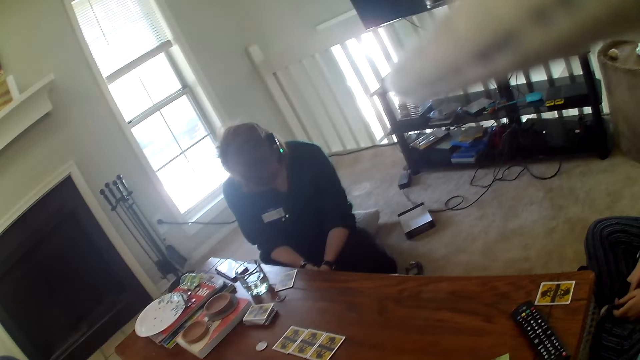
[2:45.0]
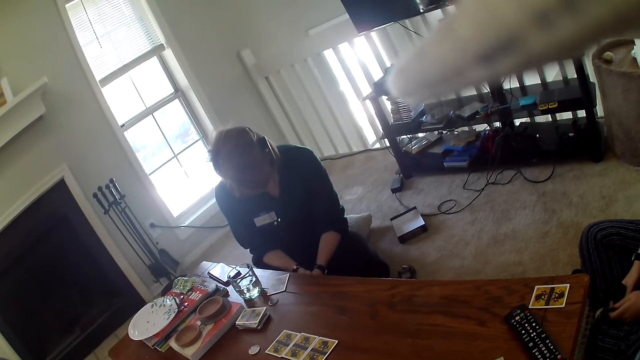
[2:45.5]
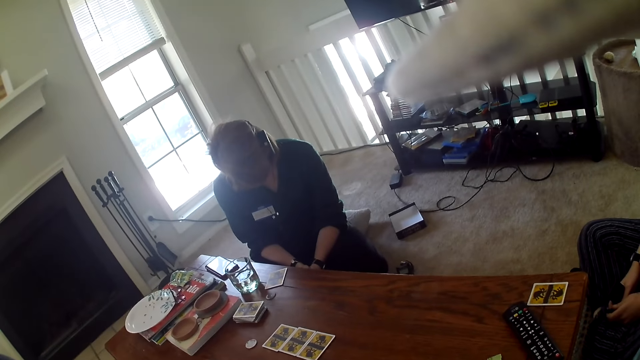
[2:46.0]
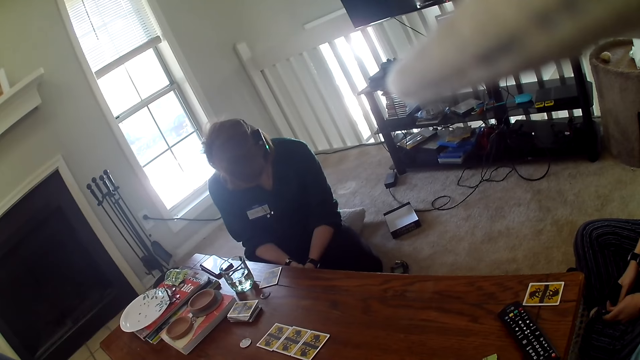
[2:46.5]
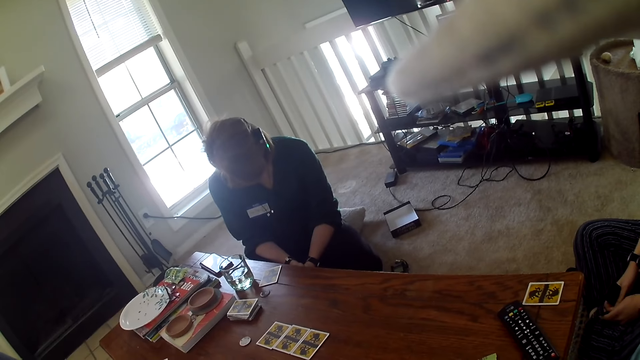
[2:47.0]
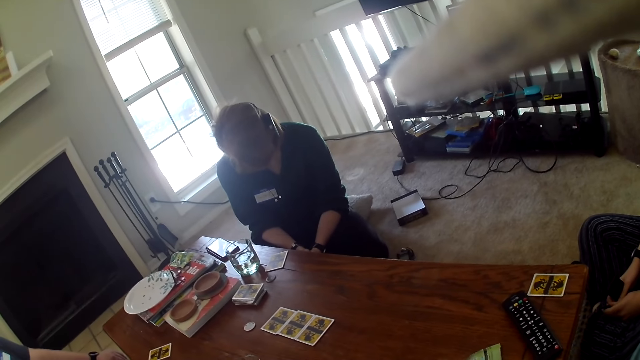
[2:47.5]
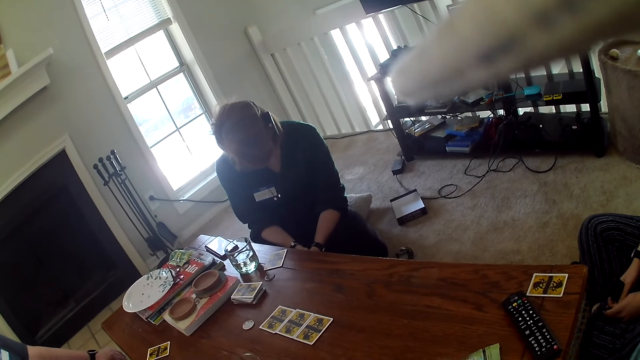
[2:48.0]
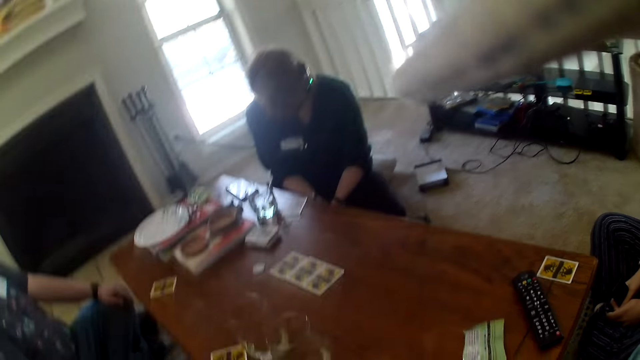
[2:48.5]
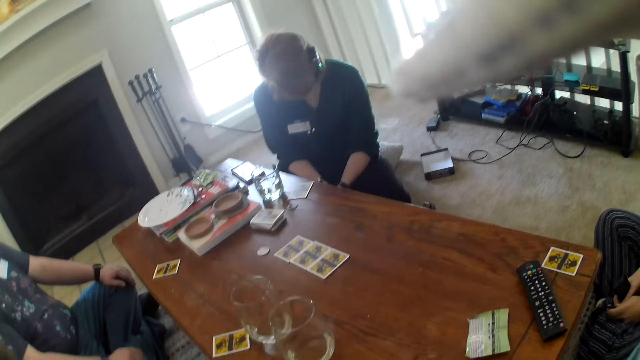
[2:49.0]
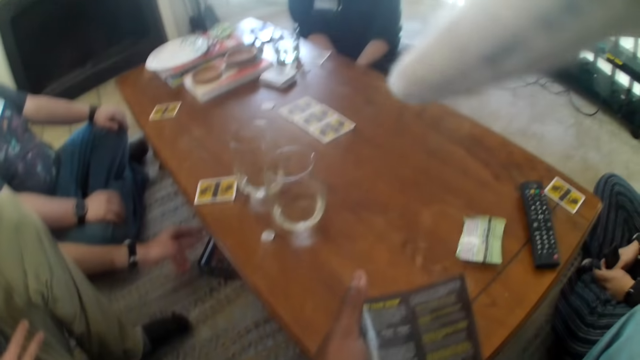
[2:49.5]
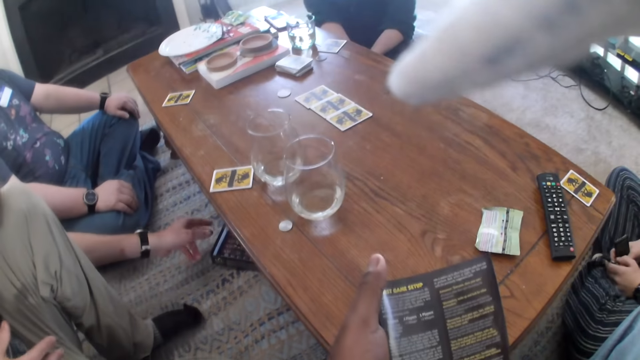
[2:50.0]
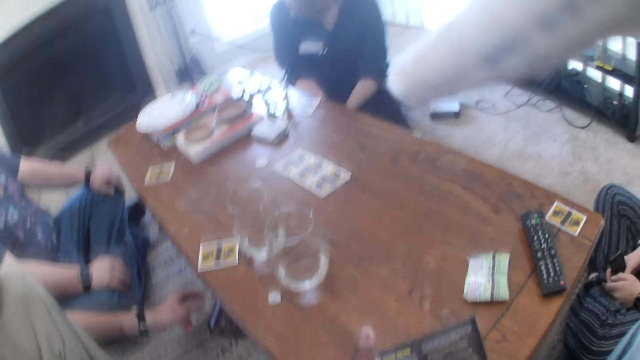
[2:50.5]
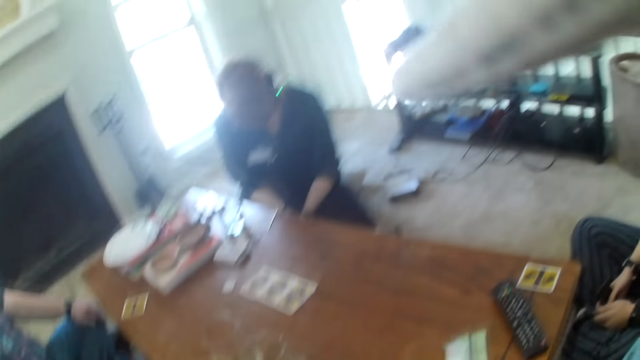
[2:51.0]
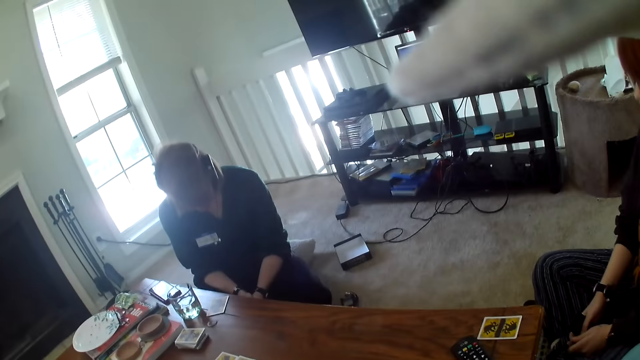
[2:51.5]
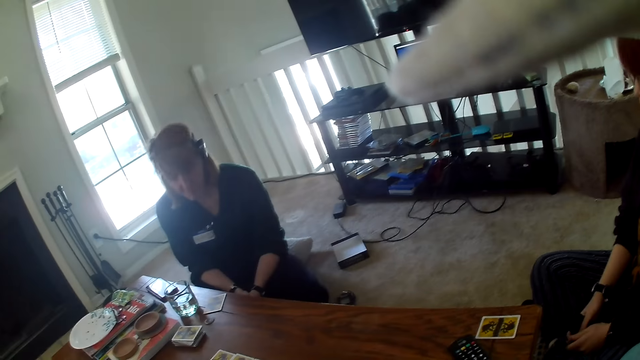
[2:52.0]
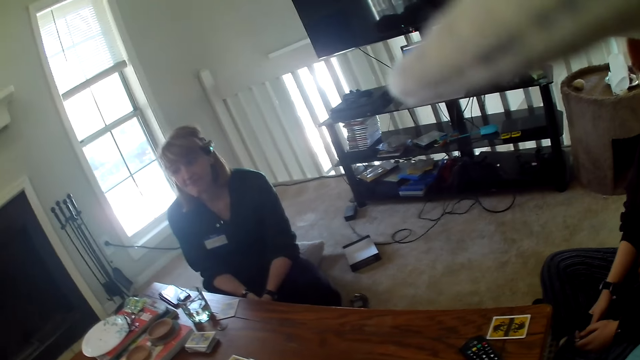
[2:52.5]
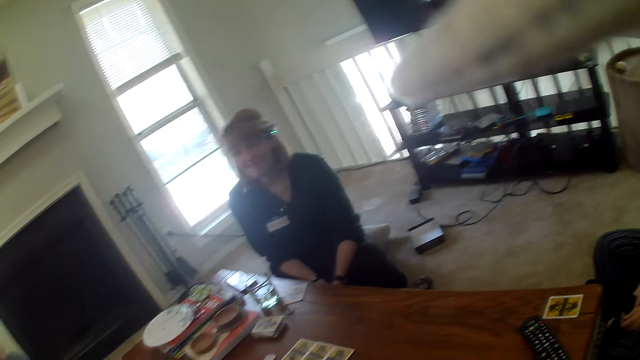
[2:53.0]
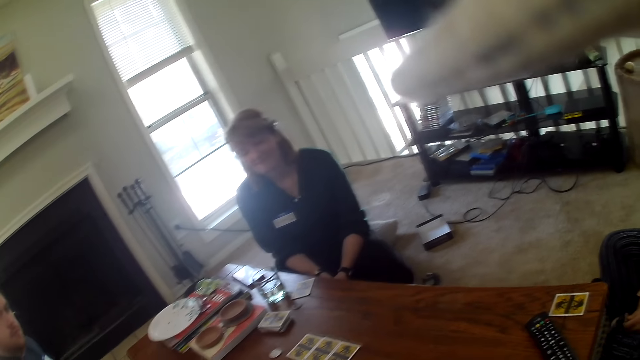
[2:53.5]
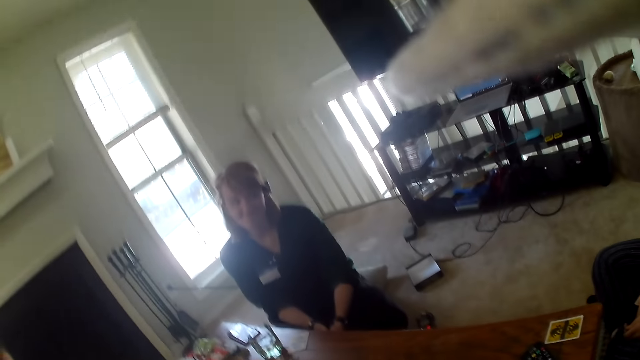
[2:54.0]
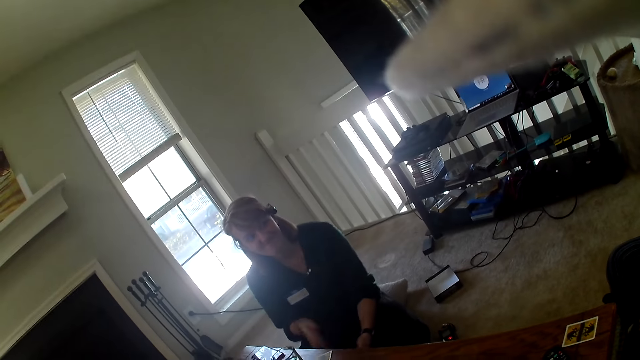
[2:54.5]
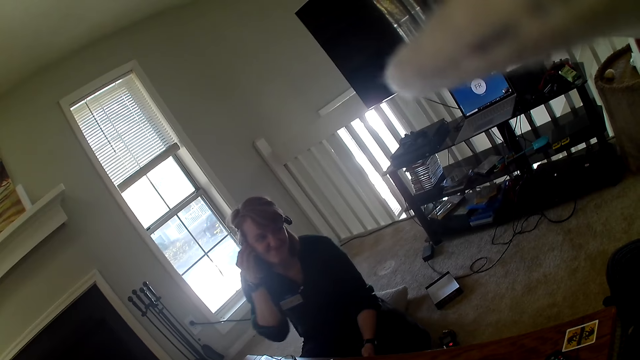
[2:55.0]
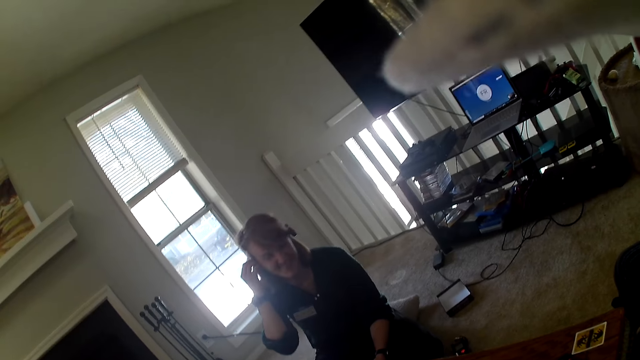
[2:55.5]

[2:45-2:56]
A man talks to three other people and the camera wearer. The camera wearer stares at the table. They read the manual. The man talks to three other people and the camera wearer. A woman dances.

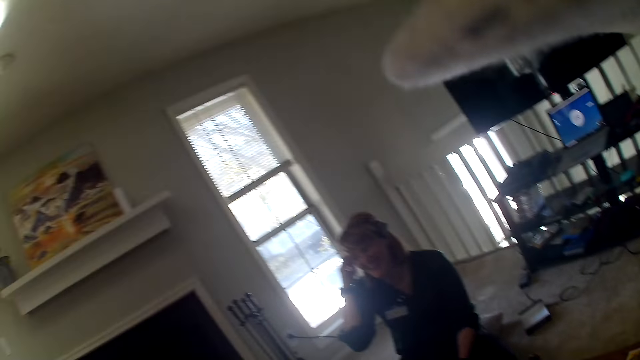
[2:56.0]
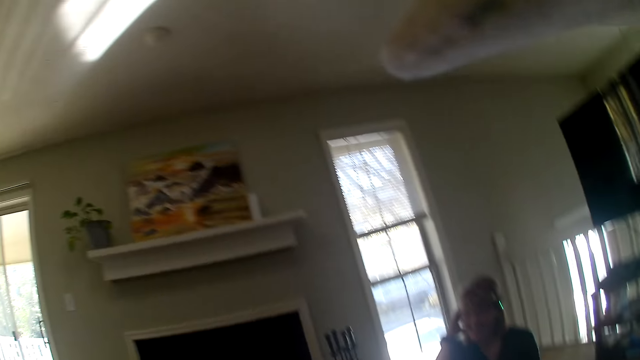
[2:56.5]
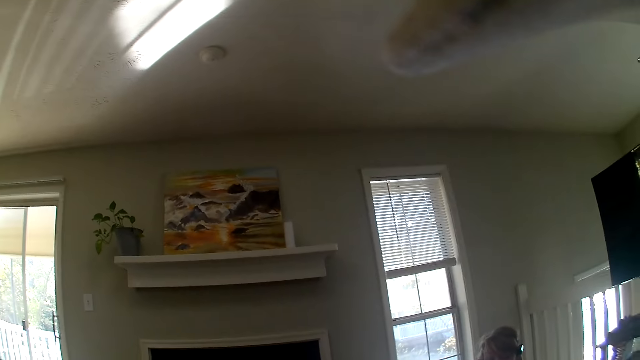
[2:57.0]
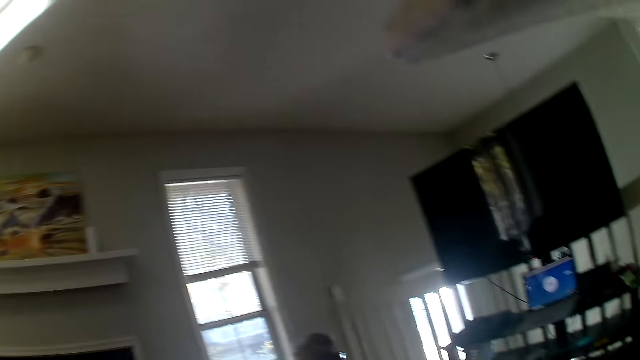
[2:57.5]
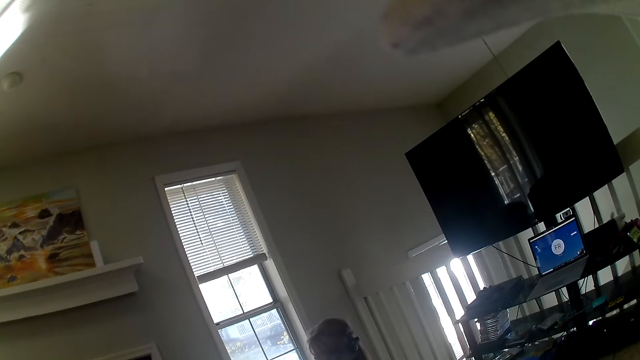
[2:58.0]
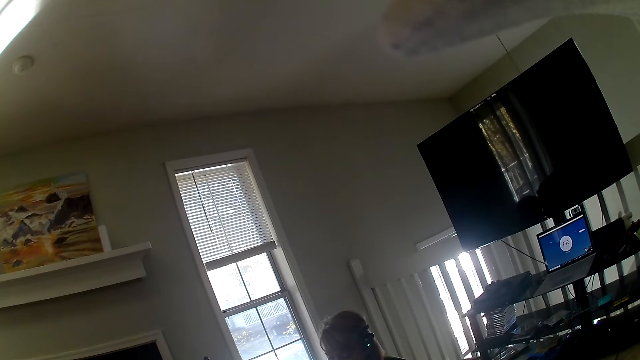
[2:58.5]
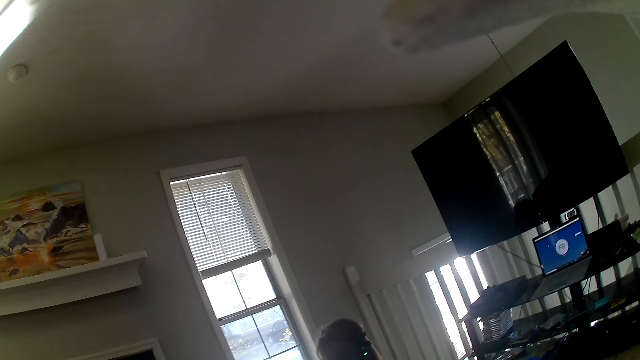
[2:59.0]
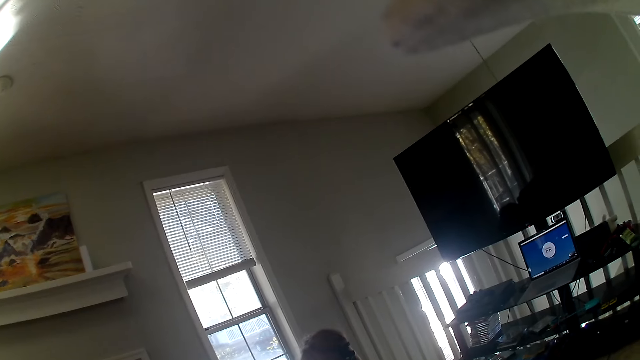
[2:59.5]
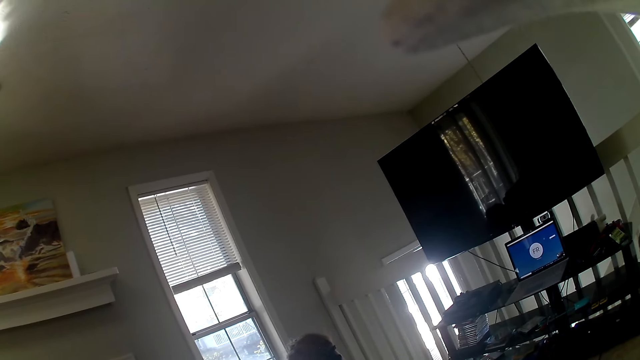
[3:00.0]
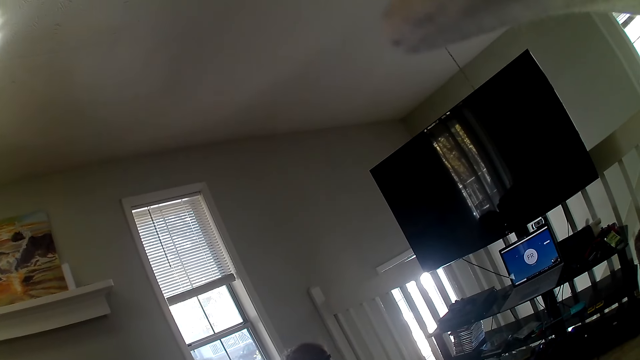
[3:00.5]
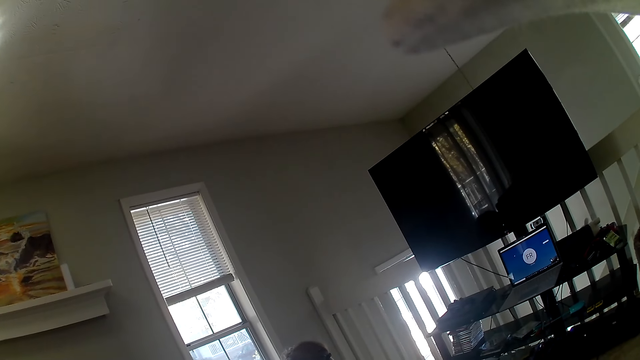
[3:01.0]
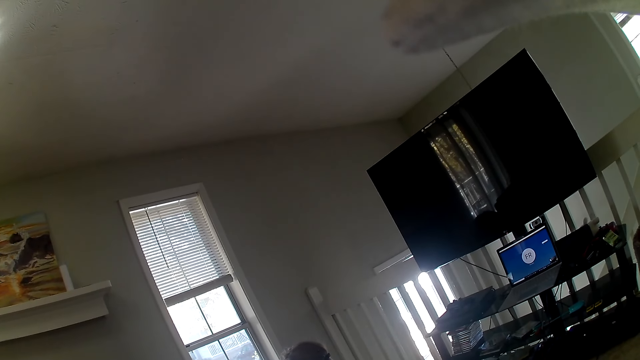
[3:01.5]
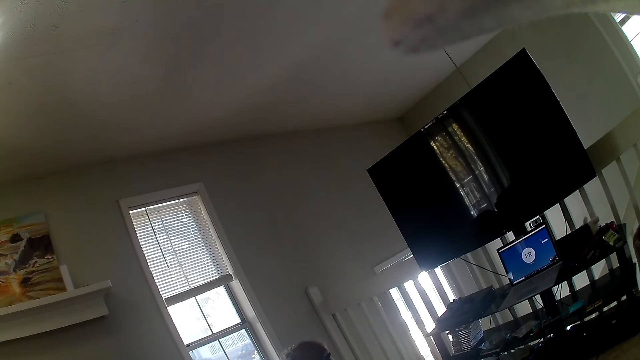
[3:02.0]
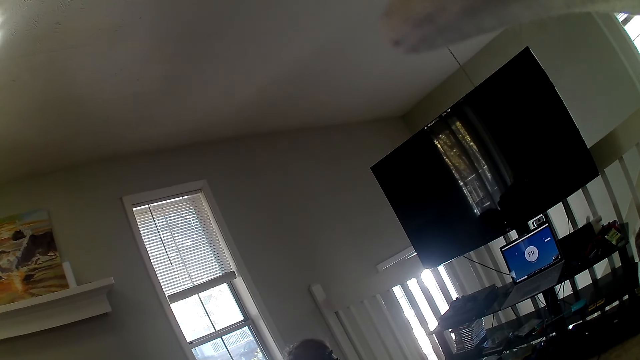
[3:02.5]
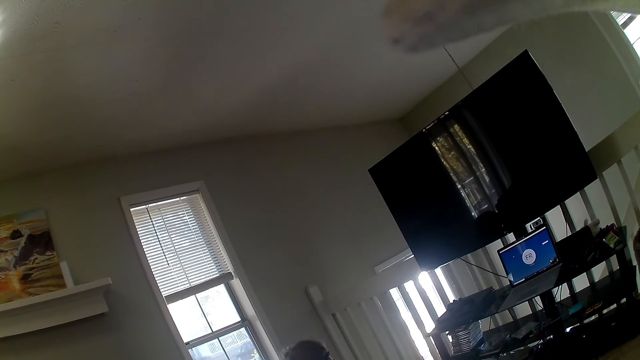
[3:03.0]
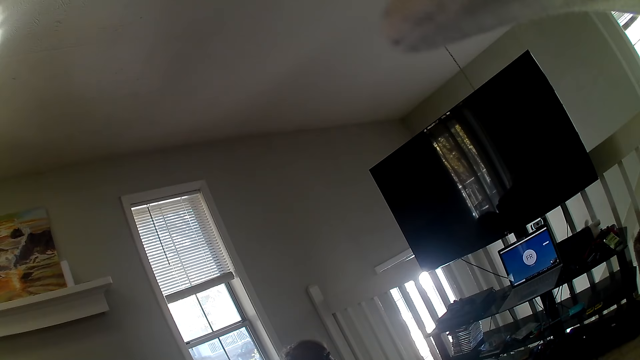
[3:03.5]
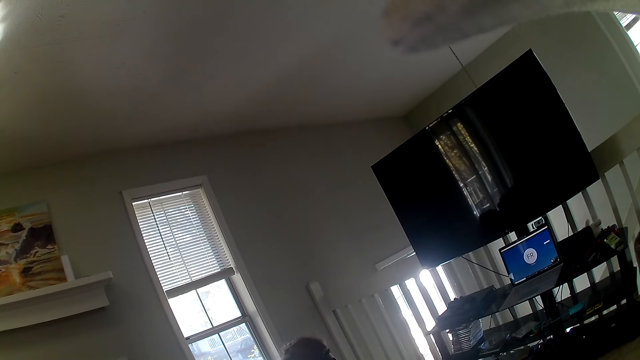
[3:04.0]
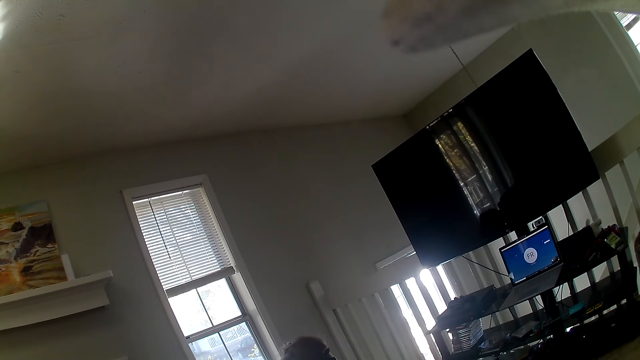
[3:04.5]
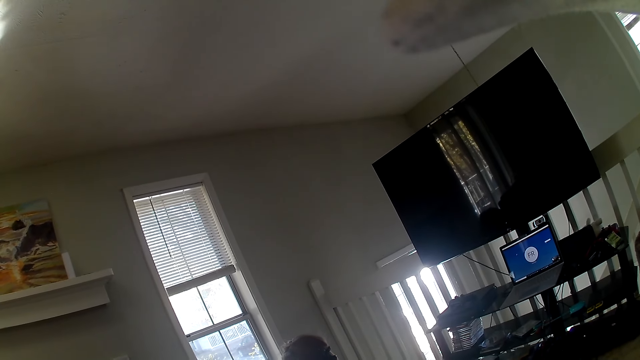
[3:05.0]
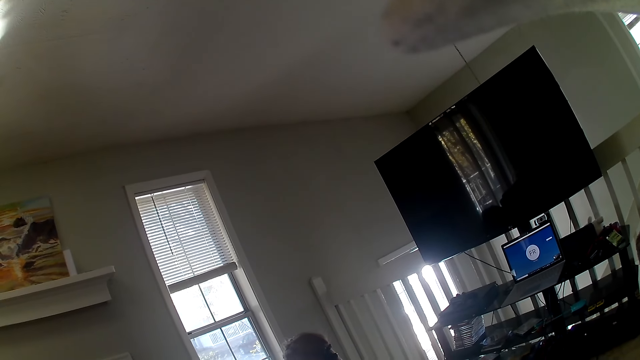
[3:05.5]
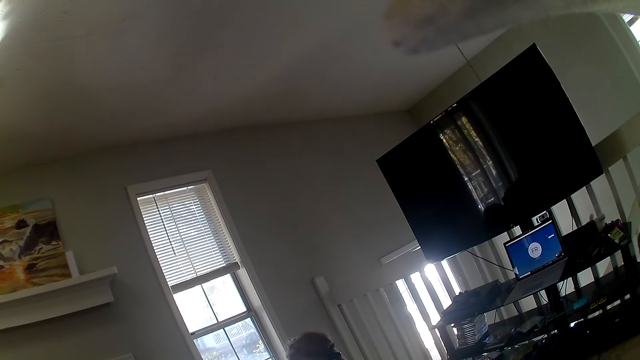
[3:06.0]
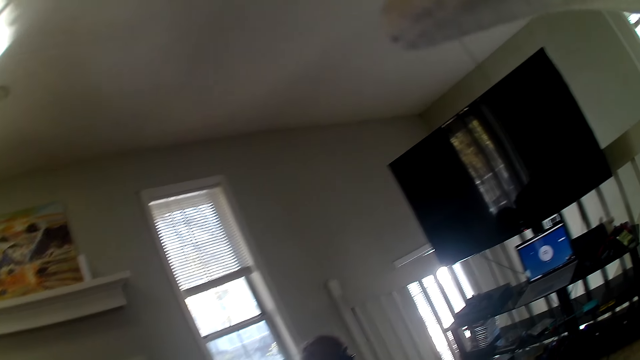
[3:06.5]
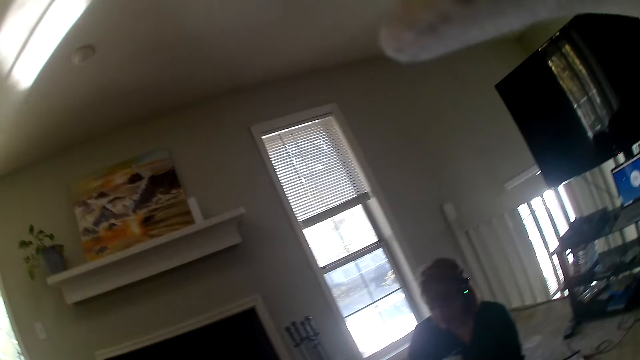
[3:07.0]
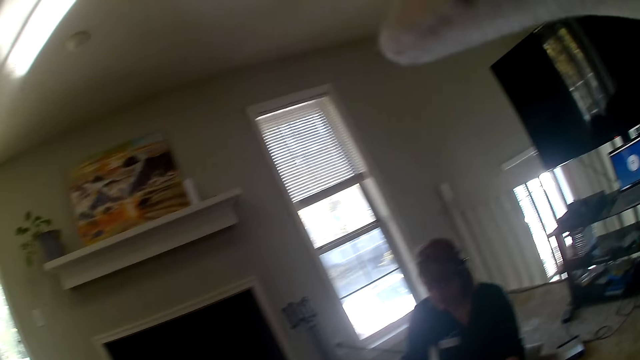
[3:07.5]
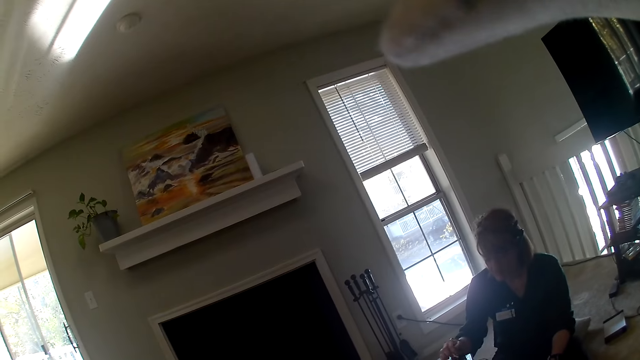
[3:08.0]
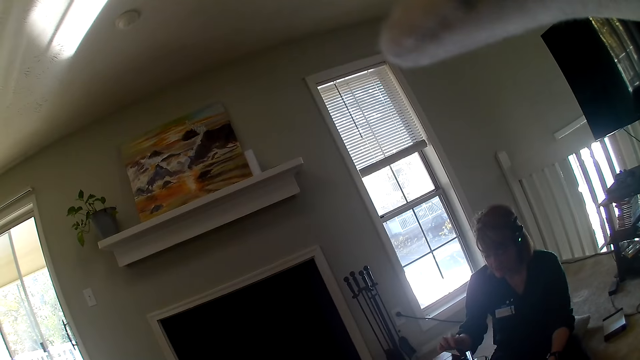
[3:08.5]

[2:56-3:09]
The camera wearer stares at the ceiling. A woman talks to three other people and the camera wearer. The camera wearer stares at the ceiling. A man talks to three other people and the camera wearer.
